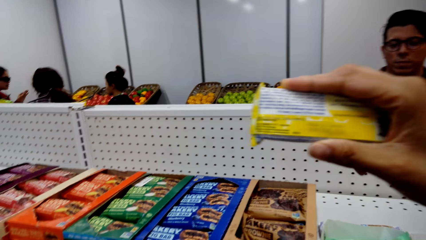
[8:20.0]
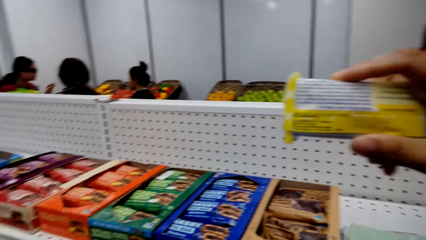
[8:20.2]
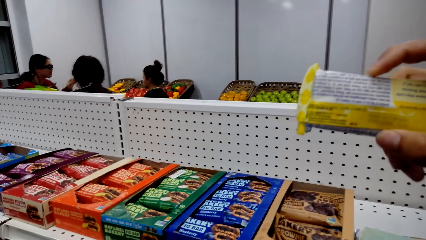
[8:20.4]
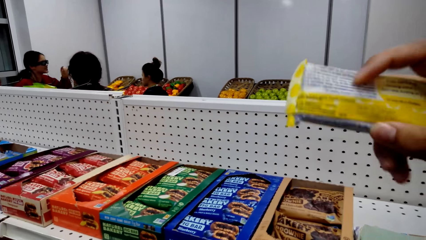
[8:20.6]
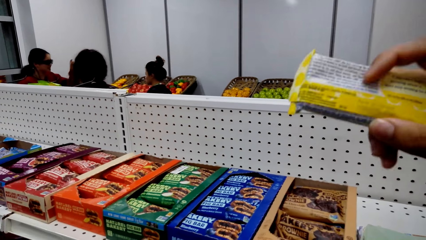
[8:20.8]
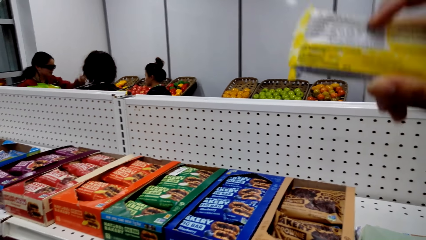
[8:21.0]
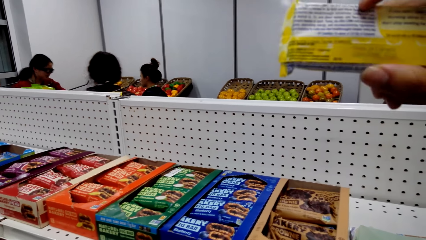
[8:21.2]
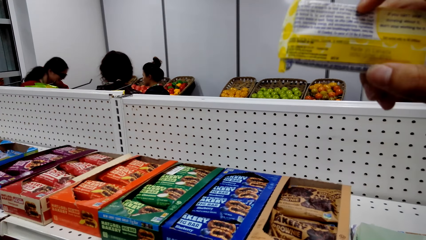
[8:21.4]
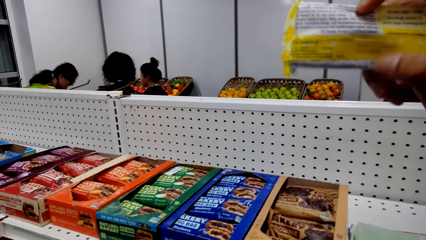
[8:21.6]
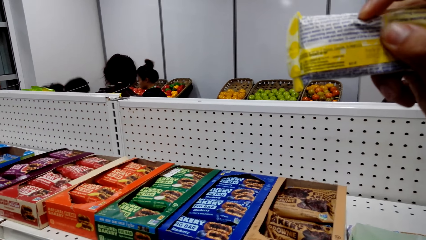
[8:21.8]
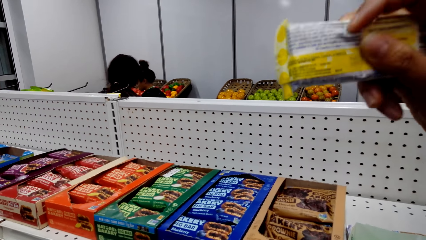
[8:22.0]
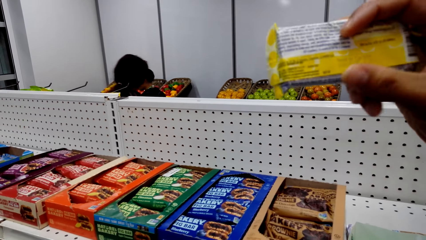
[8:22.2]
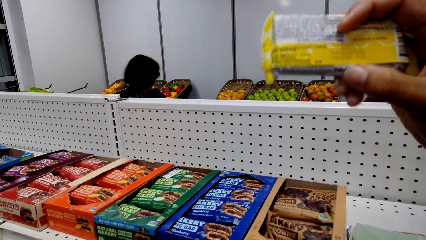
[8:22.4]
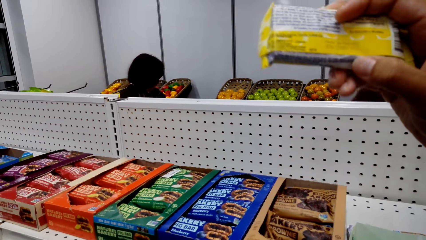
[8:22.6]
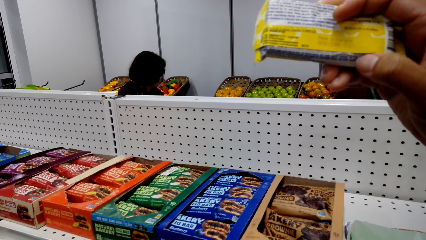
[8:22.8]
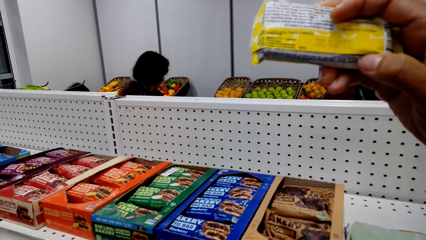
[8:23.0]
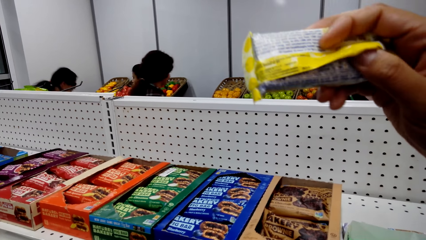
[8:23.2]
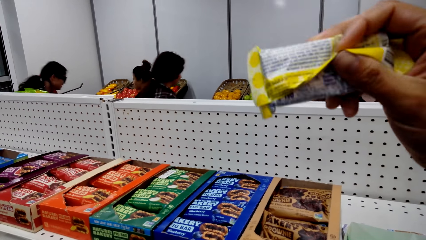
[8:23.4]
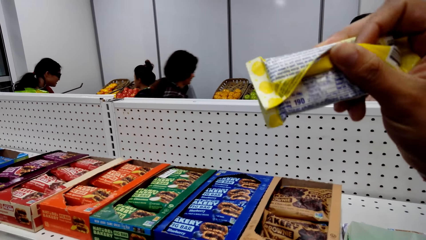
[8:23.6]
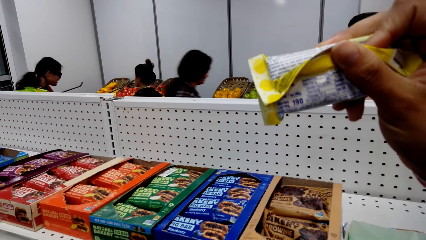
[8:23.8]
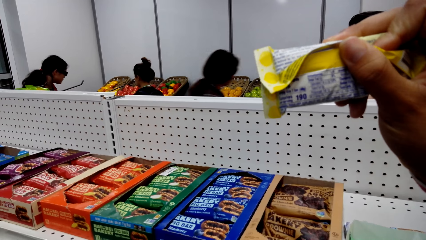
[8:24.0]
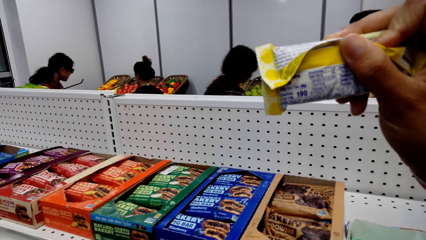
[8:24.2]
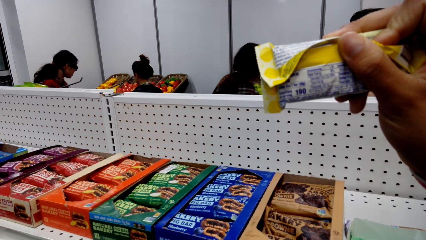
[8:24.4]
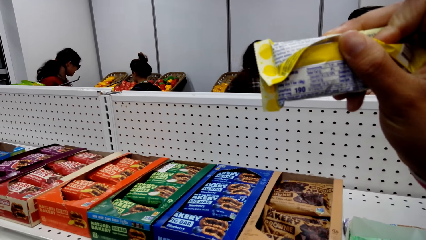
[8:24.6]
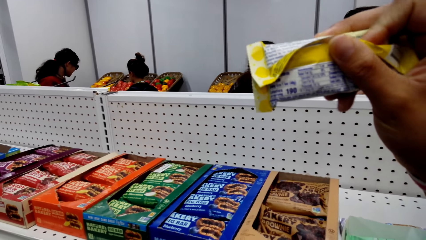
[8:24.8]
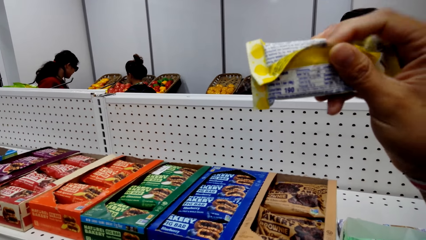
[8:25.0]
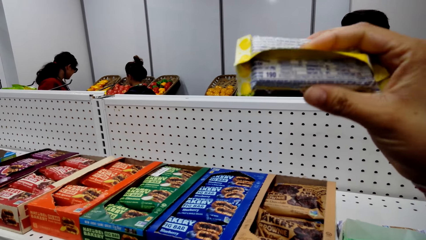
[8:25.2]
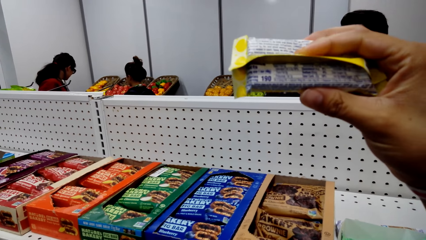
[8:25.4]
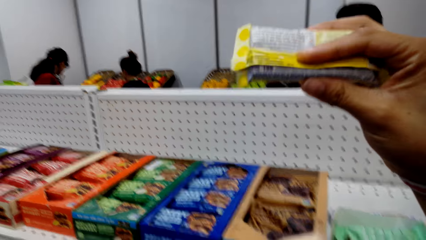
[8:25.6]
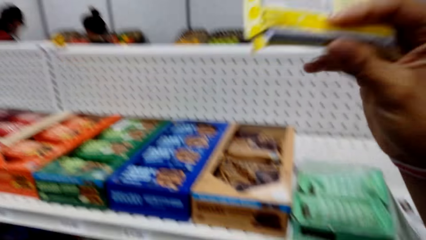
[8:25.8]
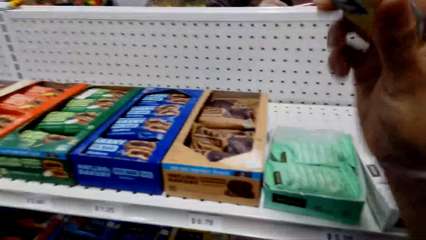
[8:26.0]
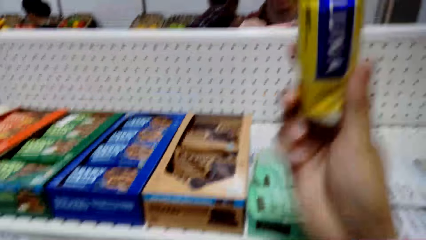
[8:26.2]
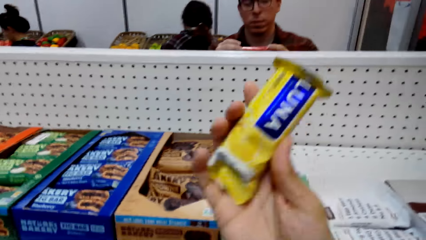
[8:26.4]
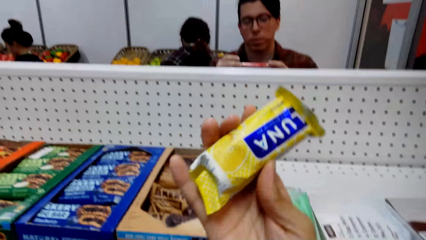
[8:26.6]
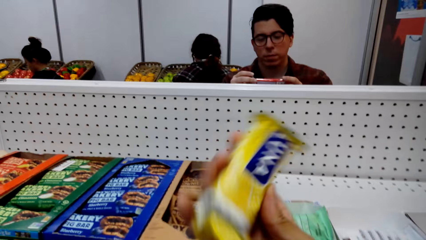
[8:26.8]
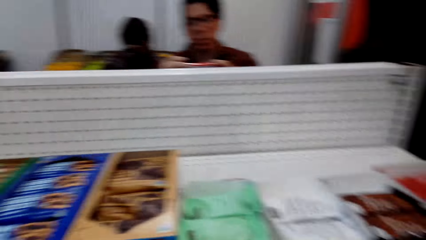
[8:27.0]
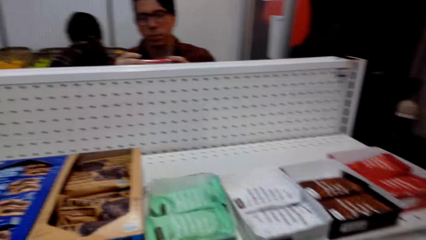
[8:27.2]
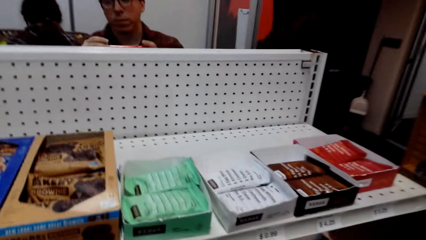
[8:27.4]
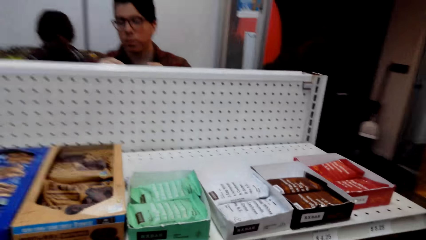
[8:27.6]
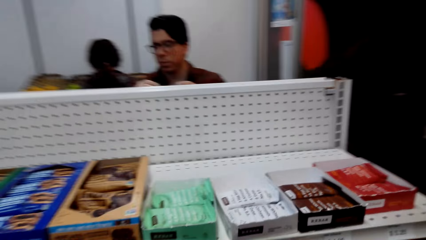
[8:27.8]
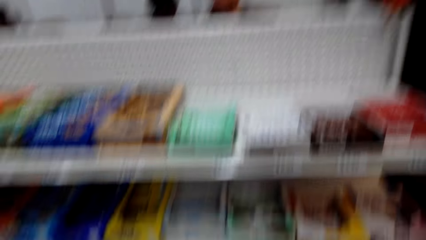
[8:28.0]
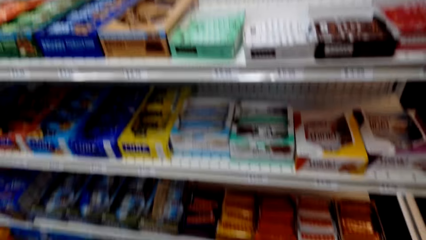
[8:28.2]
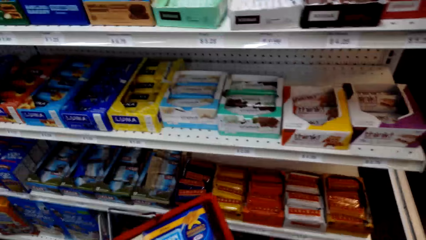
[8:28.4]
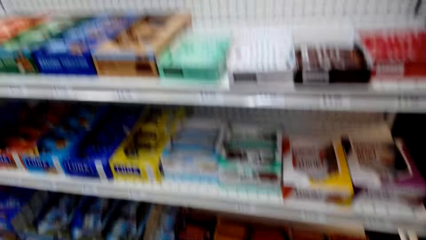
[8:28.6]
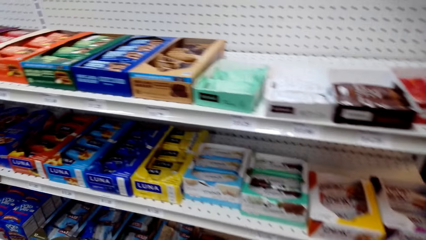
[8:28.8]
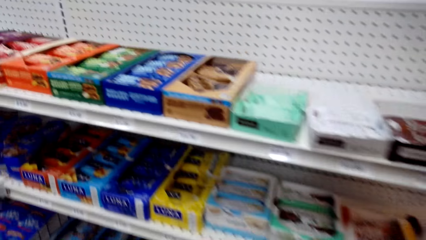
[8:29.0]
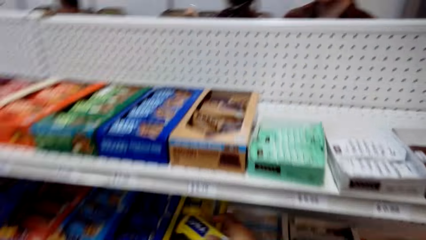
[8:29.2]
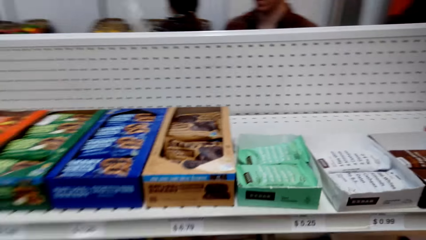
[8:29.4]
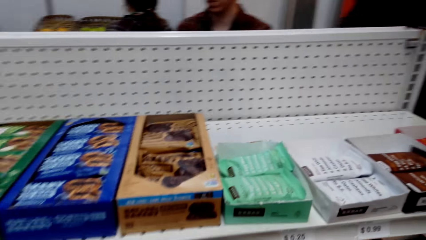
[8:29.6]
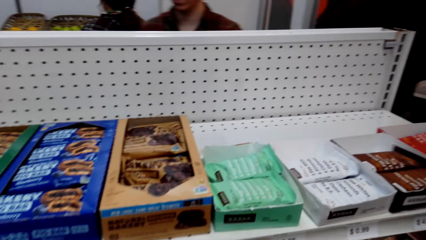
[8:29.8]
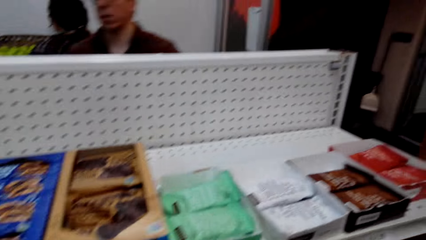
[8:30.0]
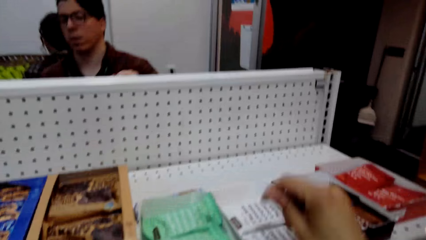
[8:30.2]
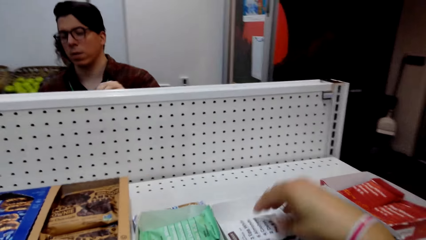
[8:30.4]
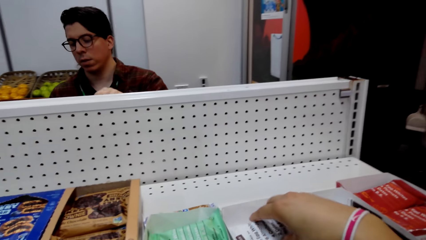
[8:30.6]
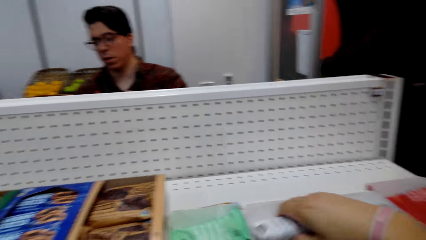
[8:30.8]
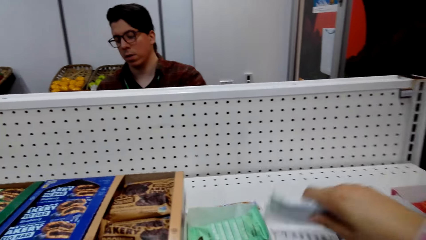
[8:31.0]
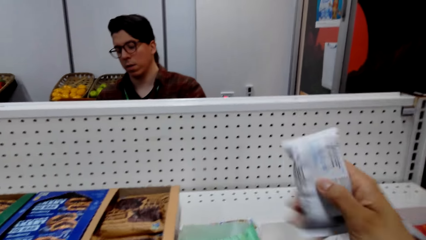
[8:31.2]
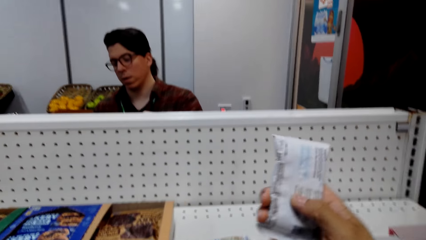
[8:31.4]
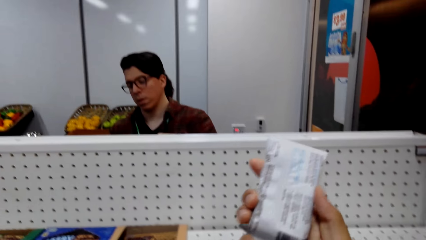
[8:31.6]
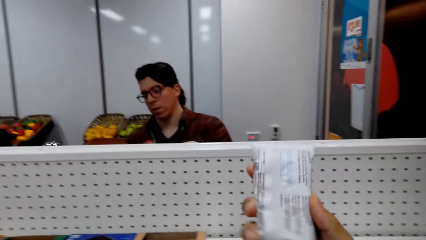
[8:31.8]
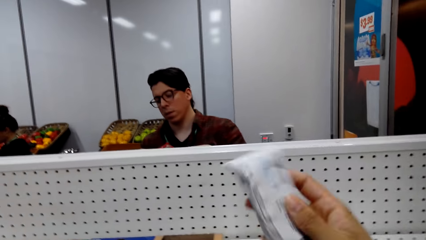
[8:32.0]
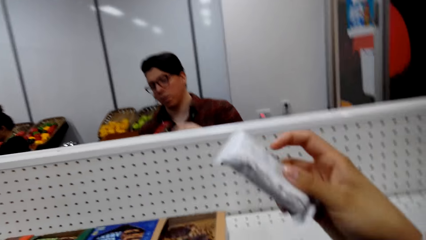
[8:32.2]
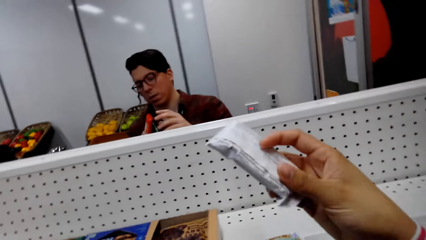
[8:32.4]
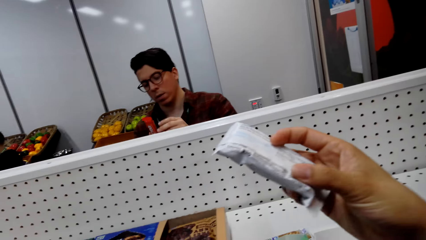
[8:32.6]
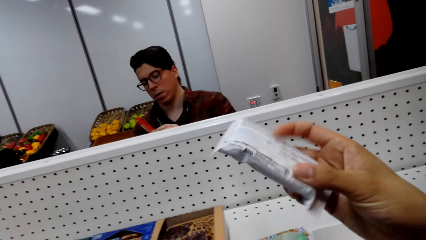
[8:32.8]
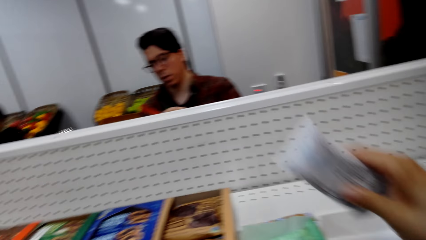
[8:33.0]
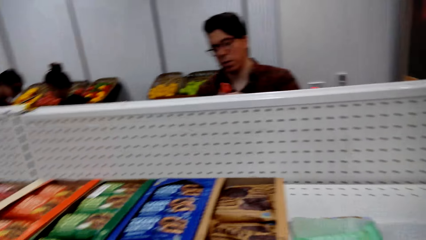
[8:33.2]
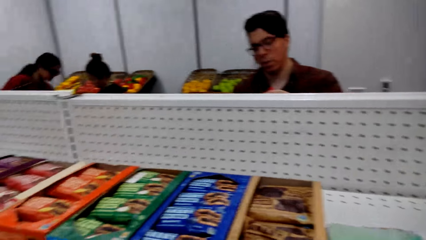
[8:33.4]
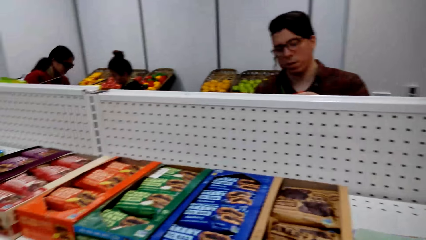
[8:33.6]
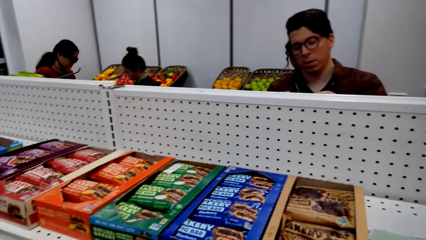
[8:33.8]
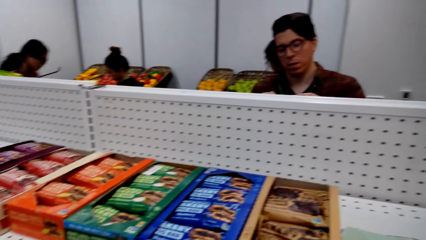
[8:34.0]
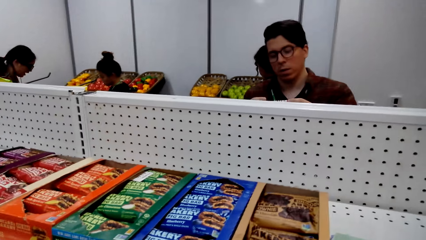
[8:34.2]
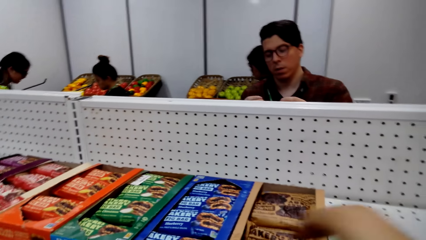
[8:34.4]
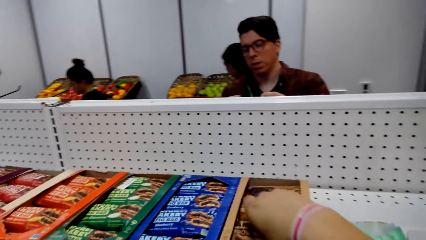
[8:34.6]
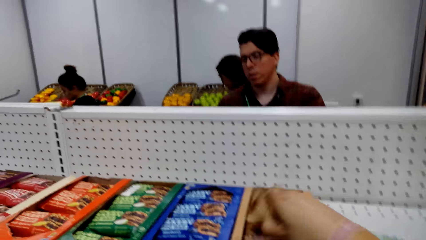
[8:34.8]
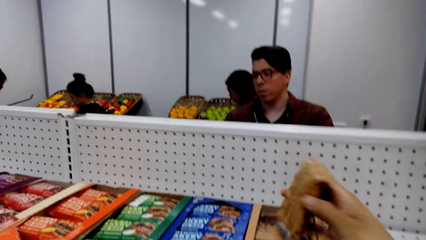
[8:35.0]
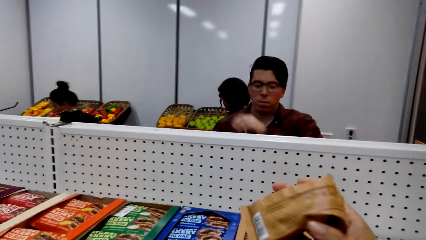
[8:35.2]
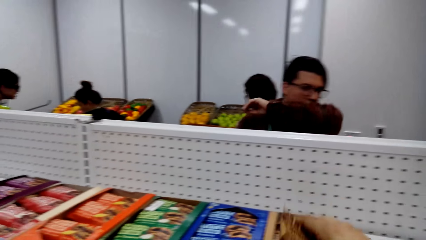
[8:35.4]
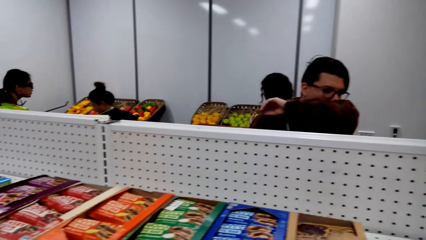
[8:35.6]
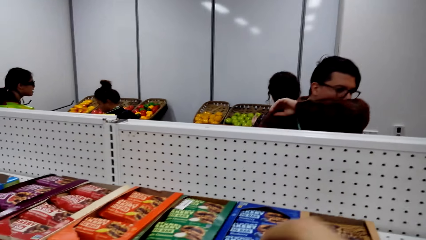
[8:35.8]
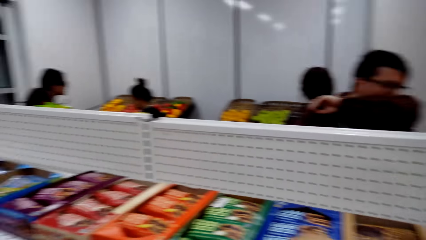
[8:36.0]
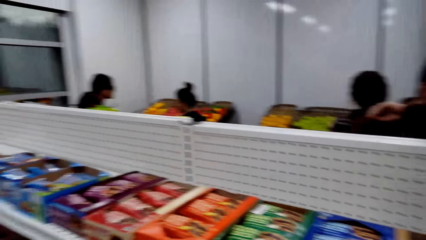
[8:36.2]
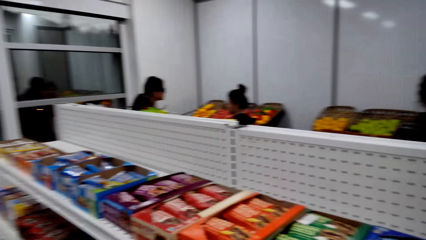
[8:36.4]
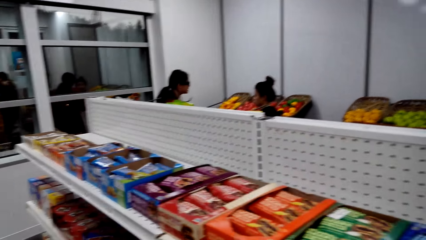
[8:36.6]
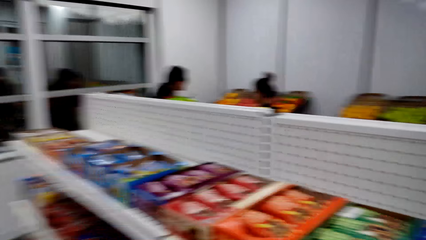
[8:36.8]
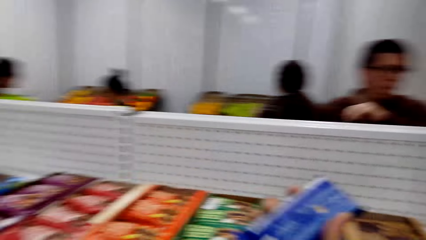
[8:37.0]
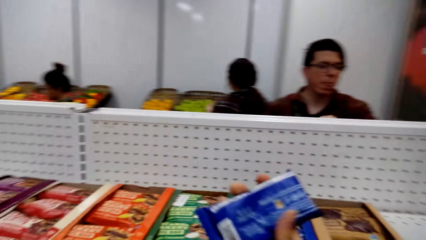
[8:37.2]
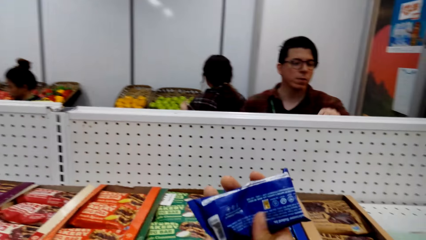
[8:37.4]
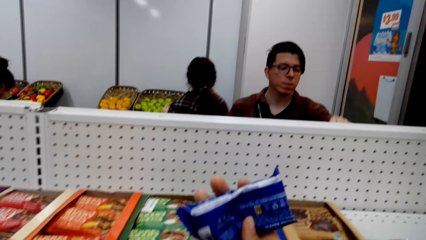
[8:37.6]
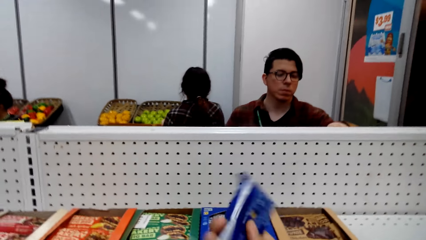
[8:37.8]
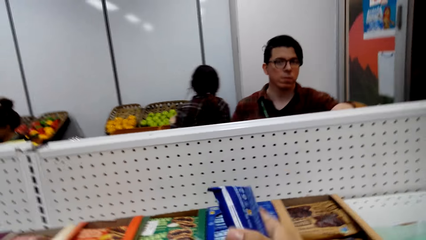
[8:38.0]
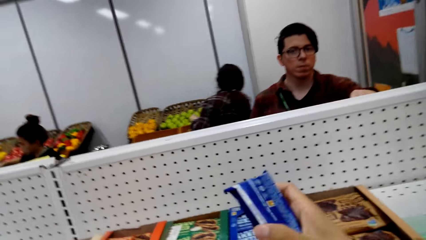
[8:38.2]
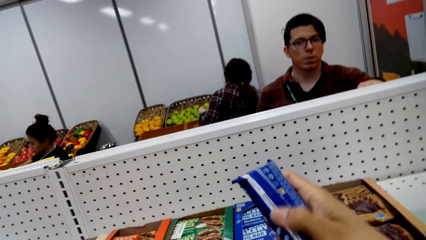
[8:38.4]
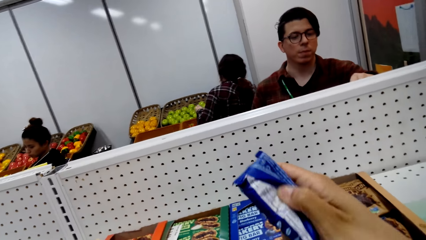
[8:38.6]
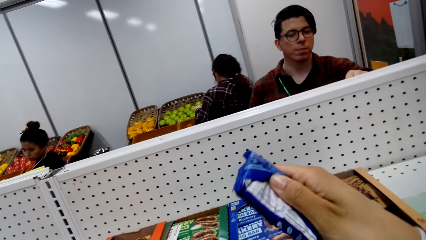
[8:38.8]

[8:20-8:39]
A woman walks around. The camera wearer unfolds a pack of something. They look at the pack. They look around. They put a packet of biscuits in the shelf. The woman looks around. The camera wearer picks the packet of biscuits from the shelf. They look at the packet. They put the packet in a box. They look around. They pick the packet in the box. They put the packet in the box. They pick the packet in the box. The woman looks around. The camera wearer looks at the packet.
